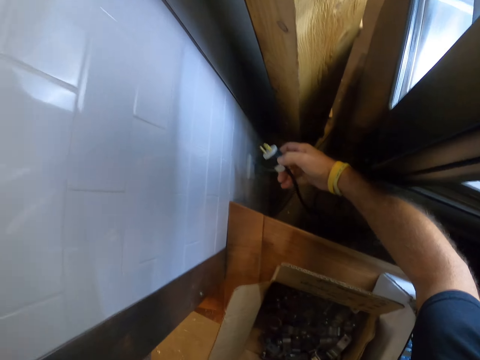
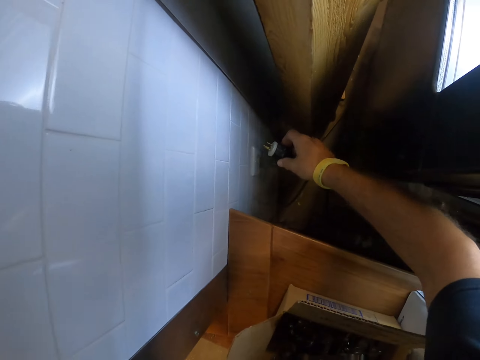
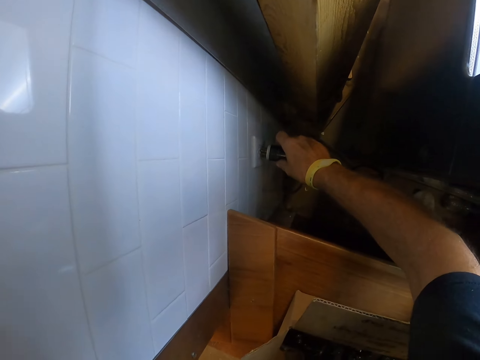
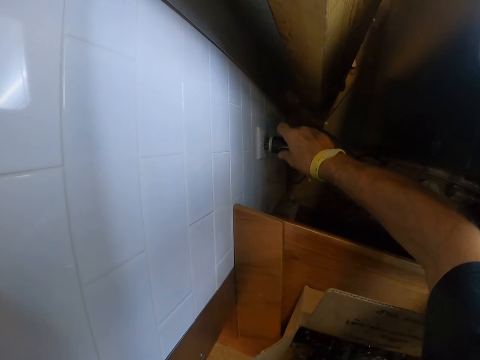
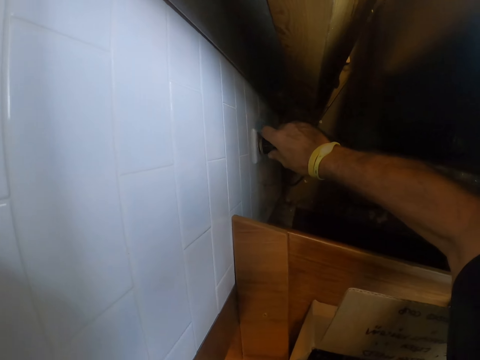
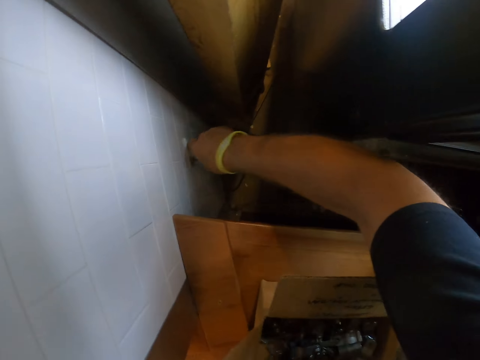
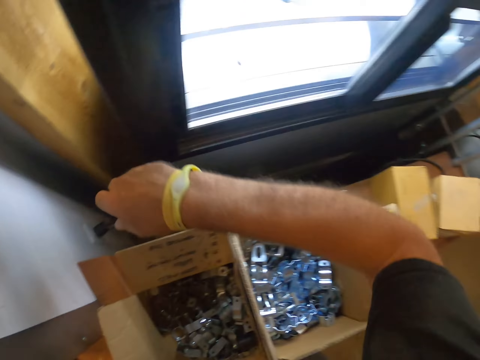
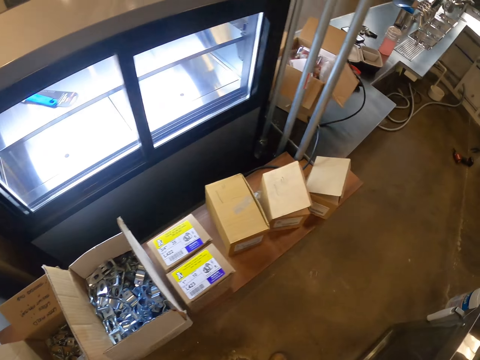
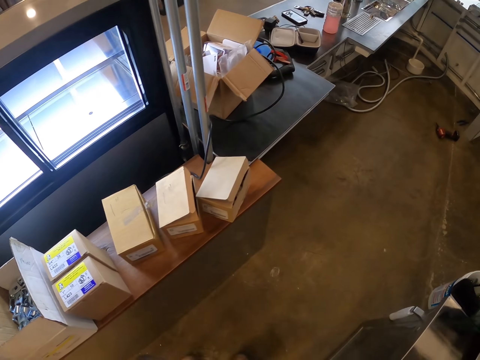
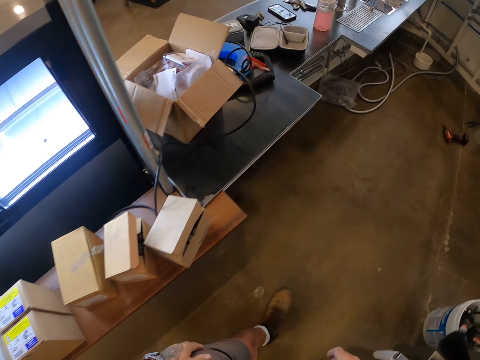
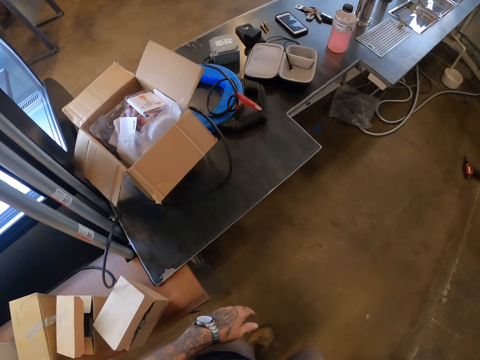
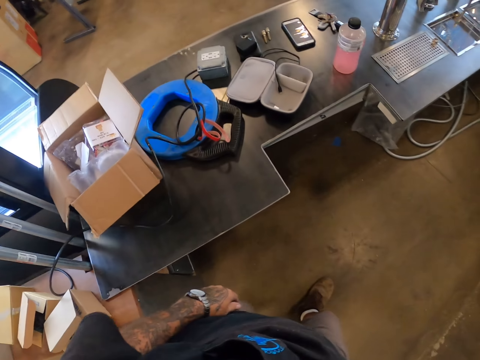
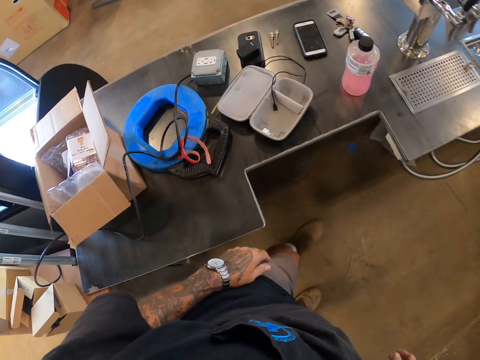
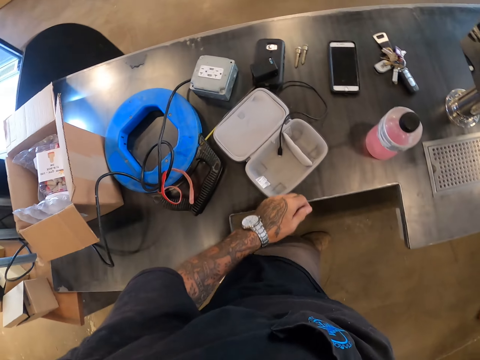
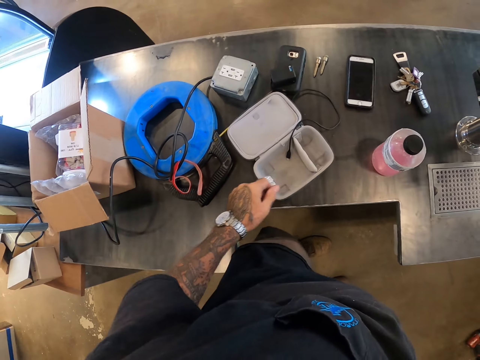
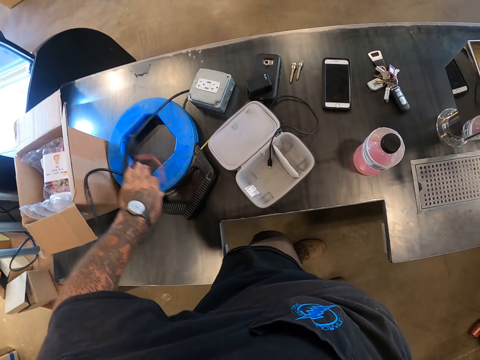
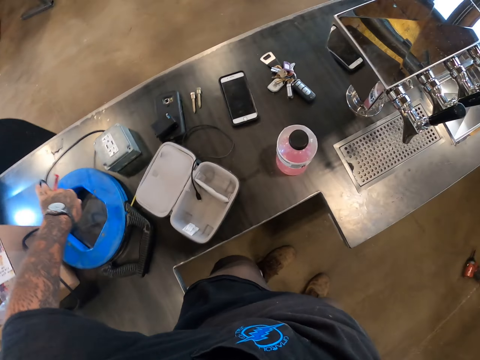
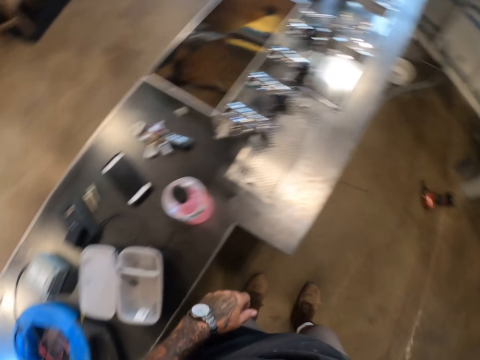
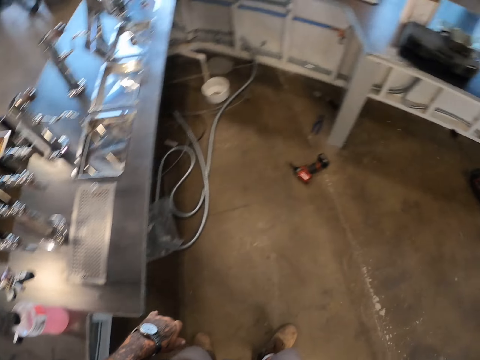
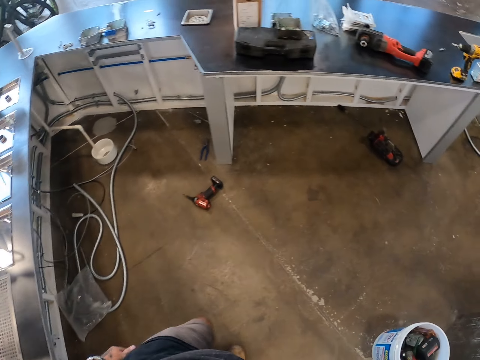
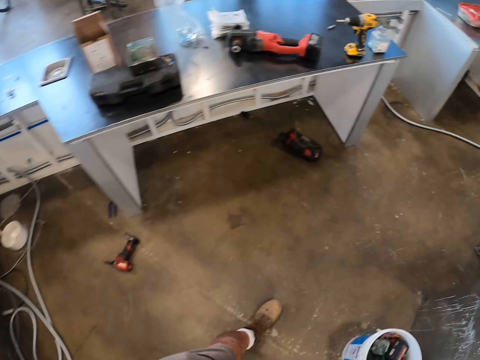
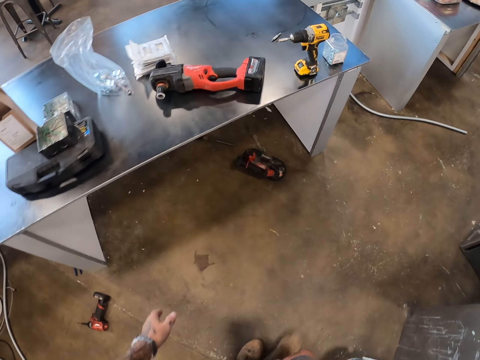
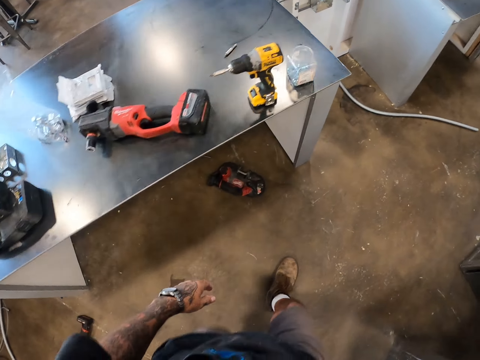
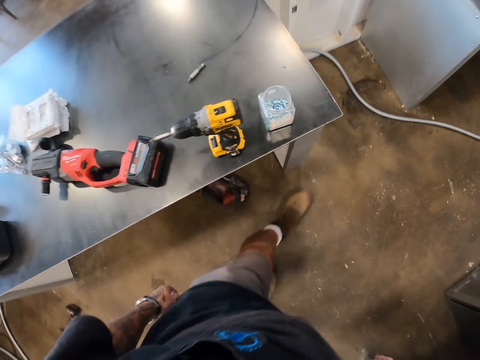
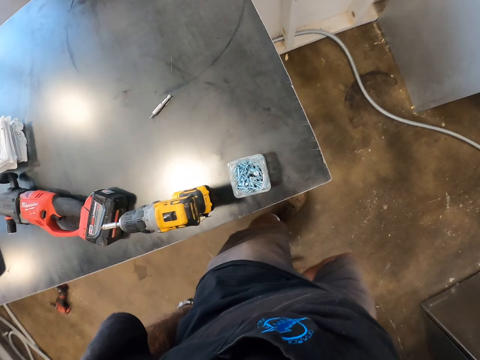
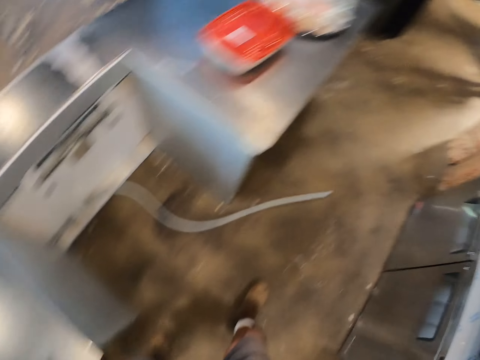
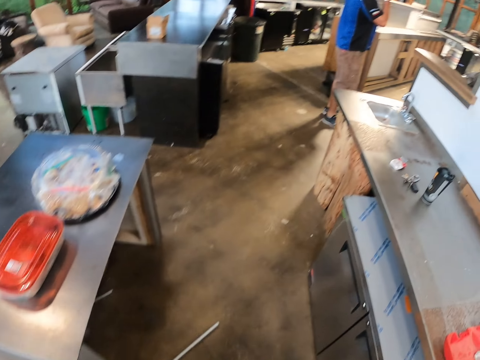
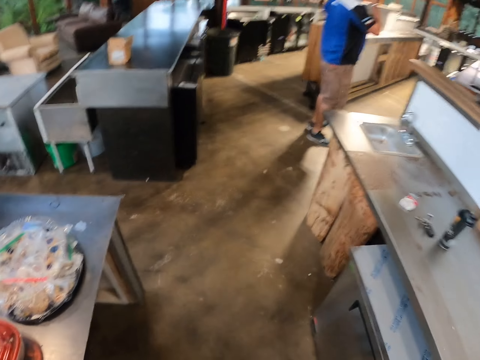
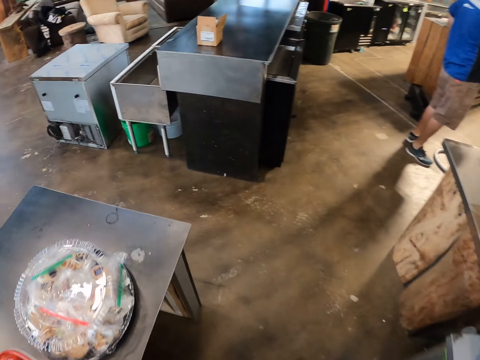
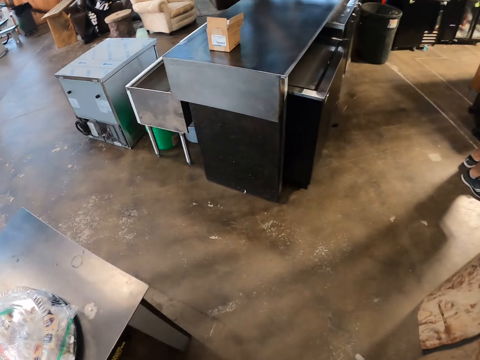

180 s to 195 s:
The camera wearer fixes the electric extension in the socket. They walk on the floor. They look around. They walk on the floor.

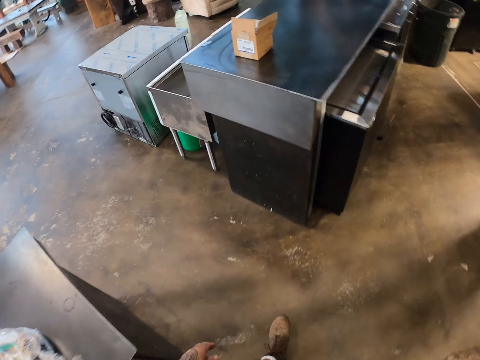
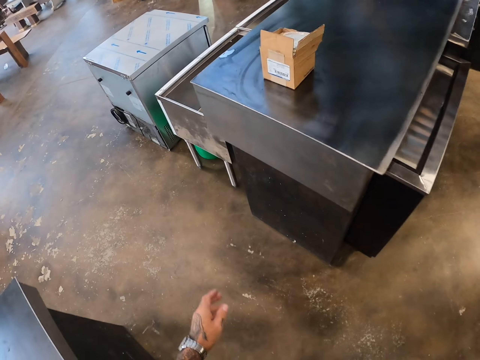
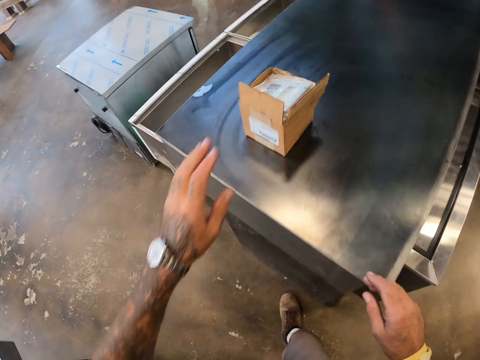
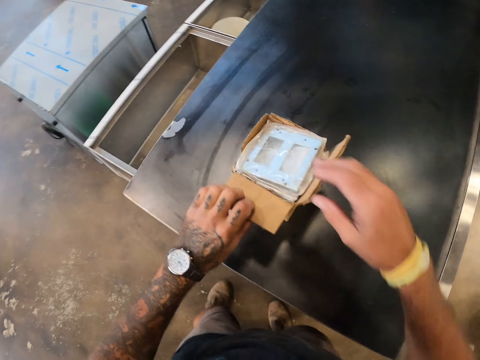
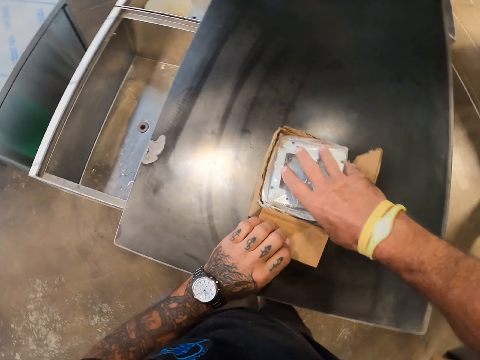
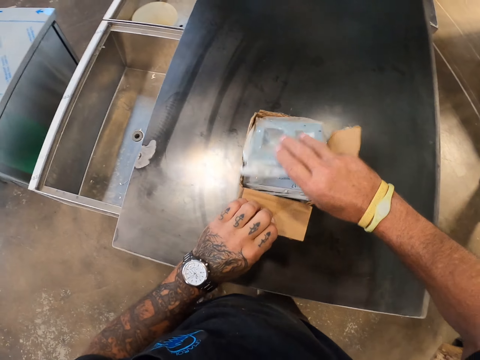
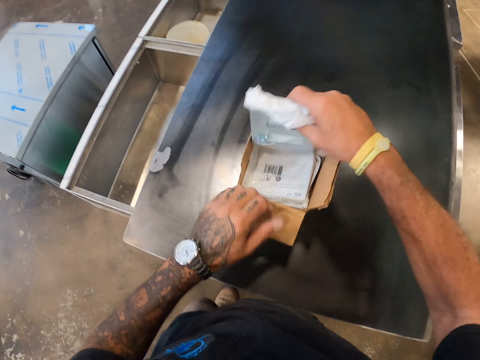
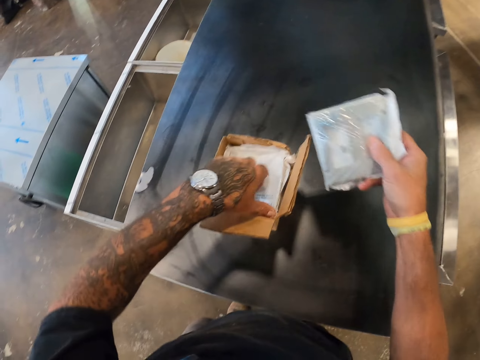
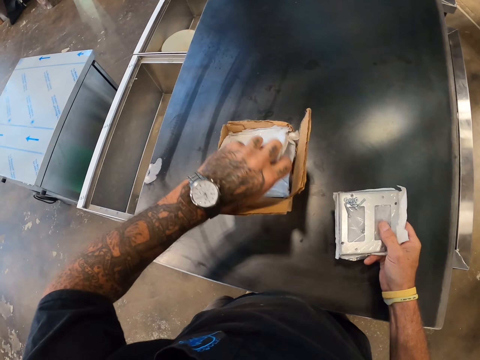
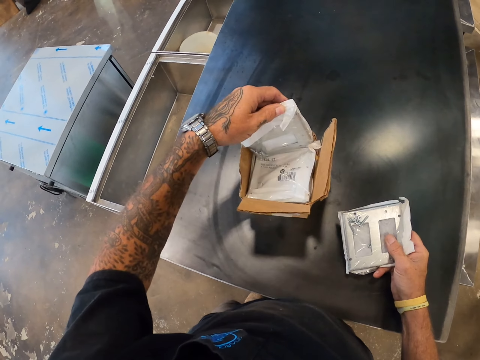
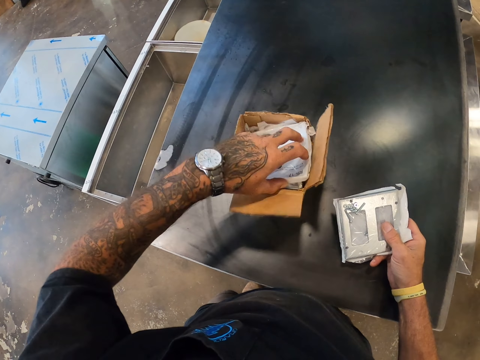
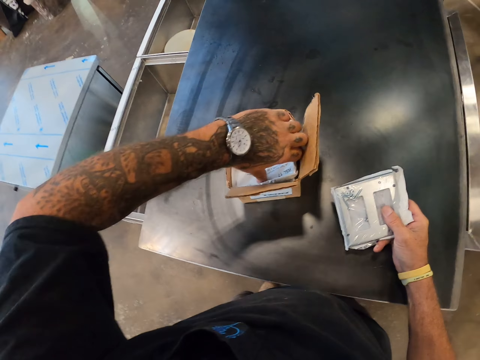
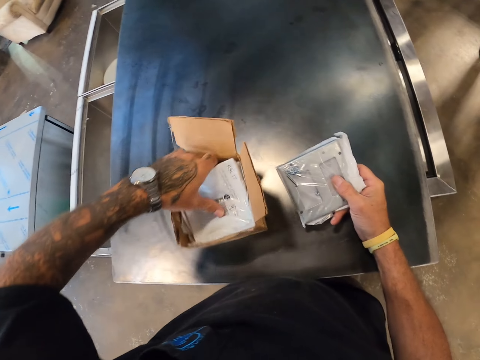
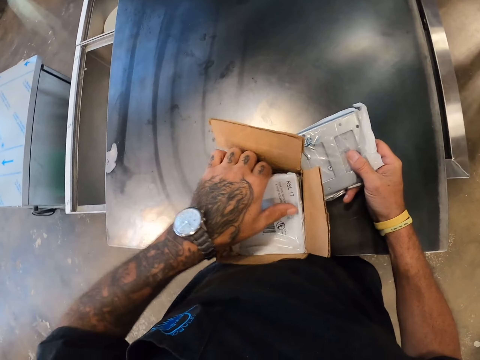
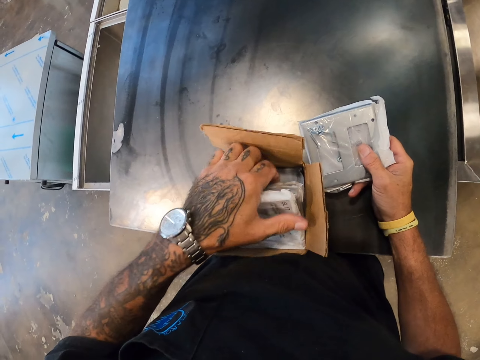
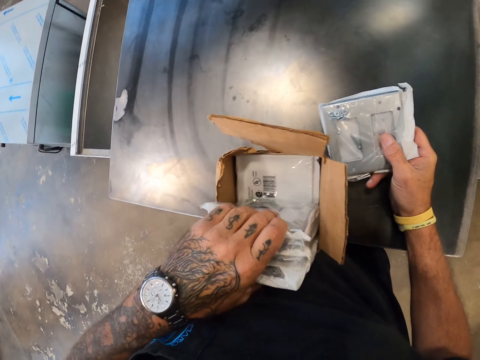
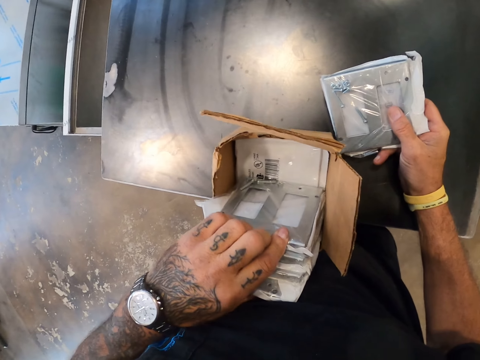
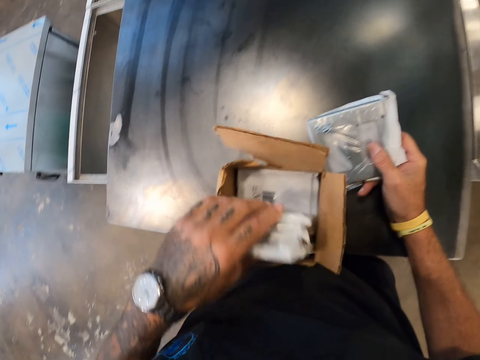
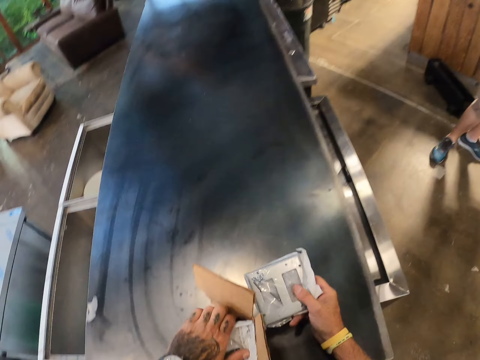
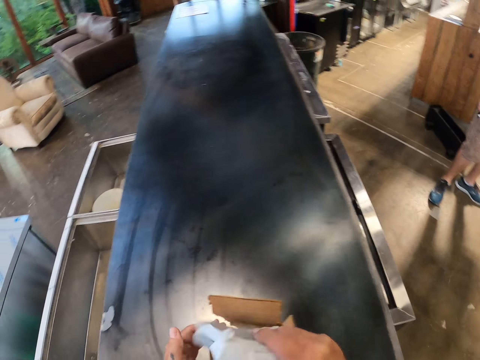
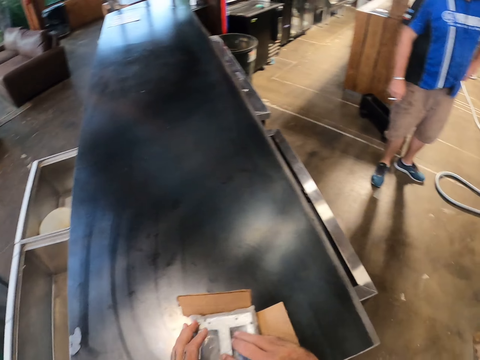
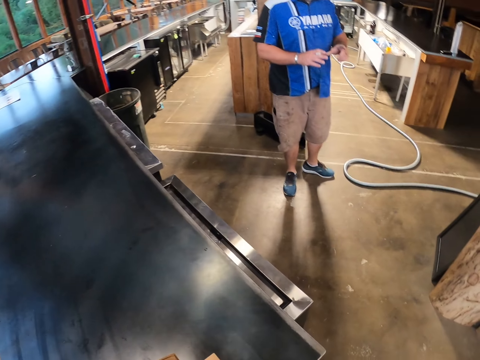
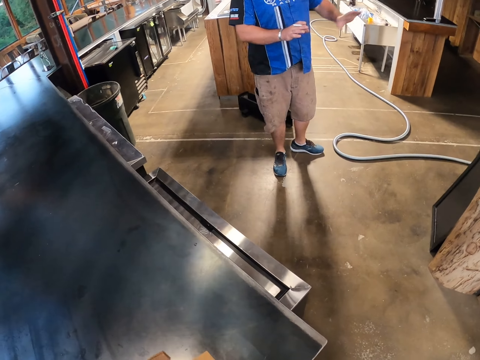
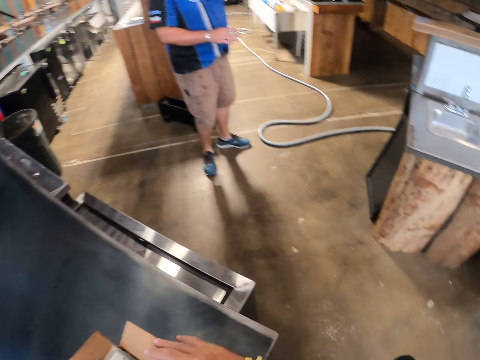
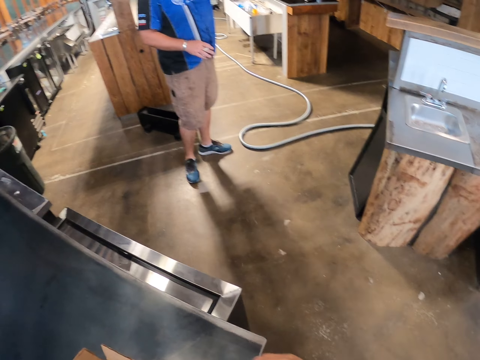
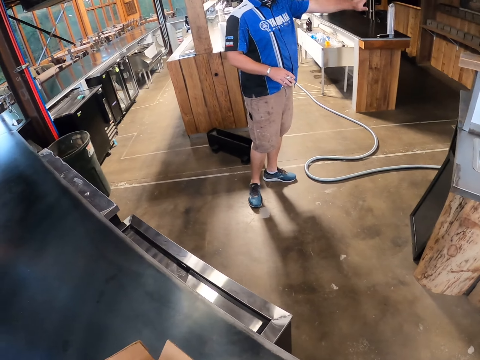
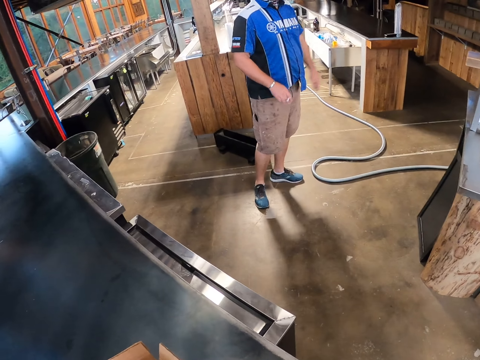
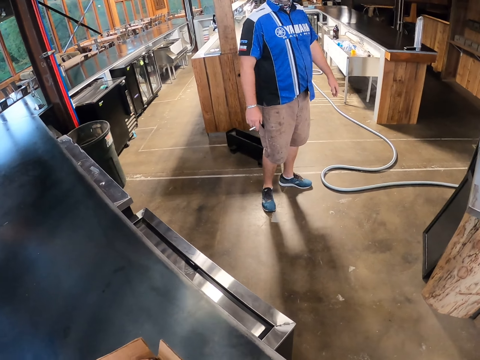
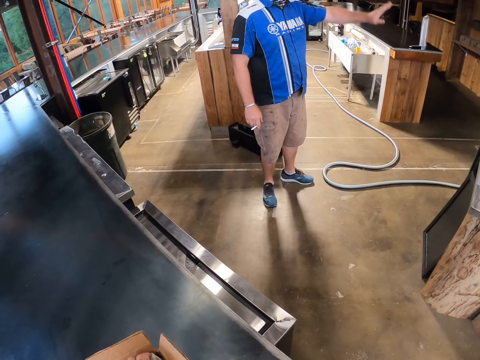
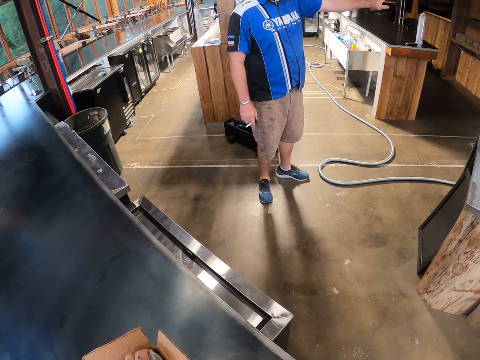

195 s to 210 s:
The camera wearer looks for something in the box. They stand. They remove tools in the box. They return the tools in the box. They look around.
